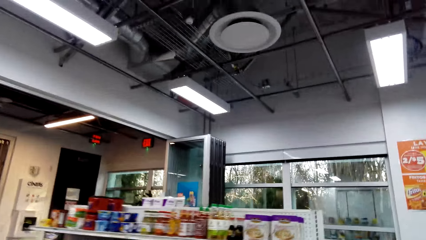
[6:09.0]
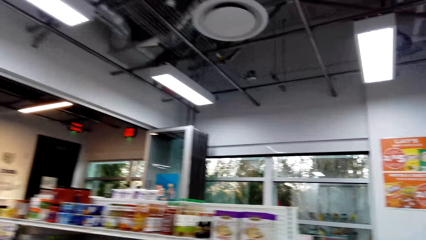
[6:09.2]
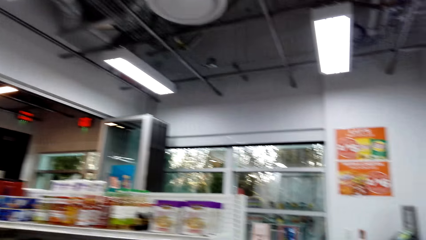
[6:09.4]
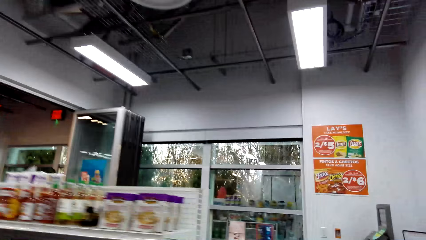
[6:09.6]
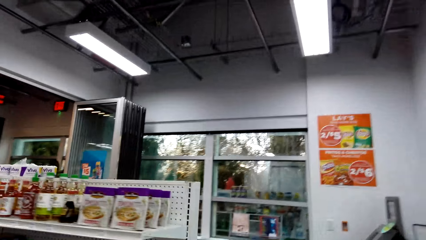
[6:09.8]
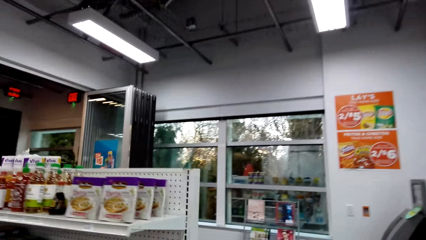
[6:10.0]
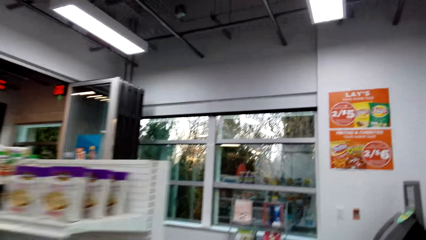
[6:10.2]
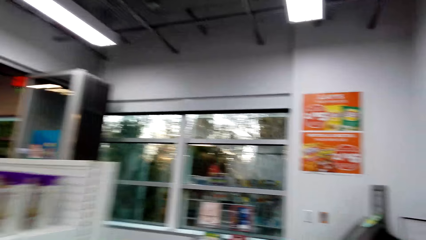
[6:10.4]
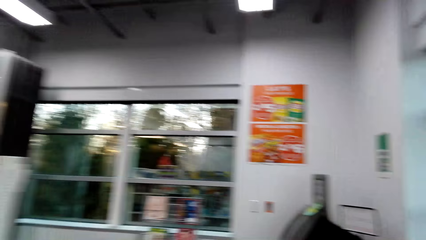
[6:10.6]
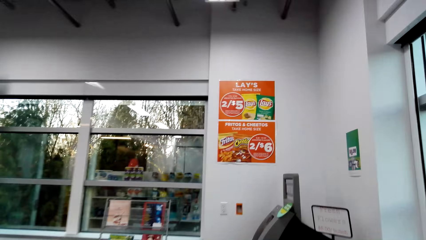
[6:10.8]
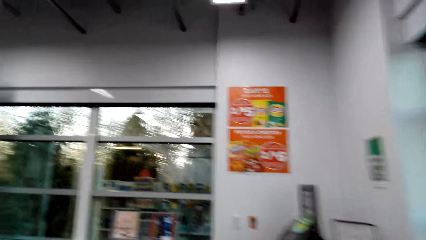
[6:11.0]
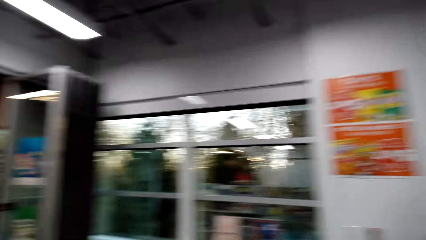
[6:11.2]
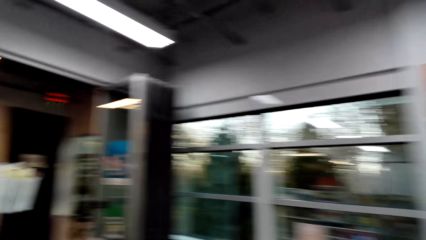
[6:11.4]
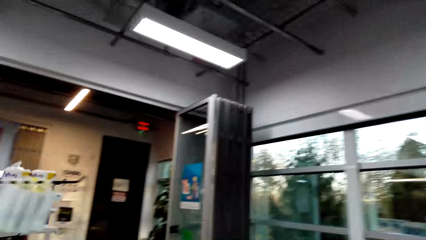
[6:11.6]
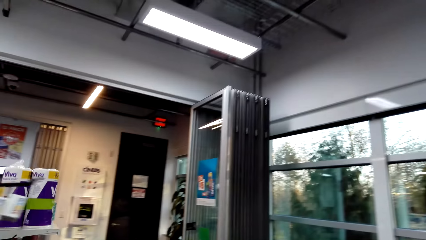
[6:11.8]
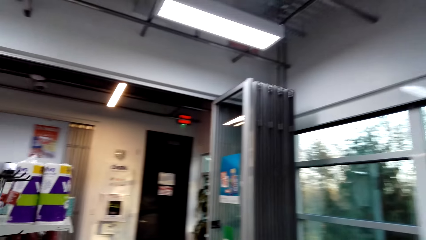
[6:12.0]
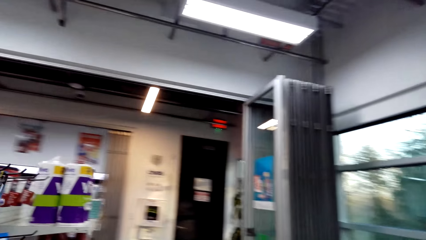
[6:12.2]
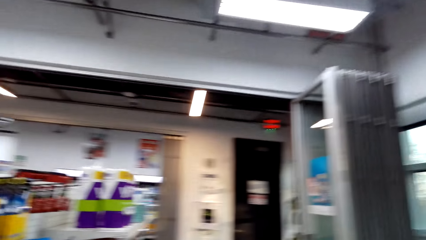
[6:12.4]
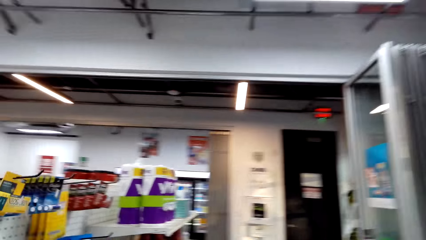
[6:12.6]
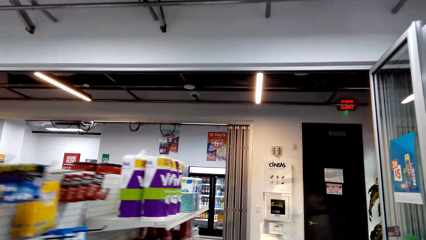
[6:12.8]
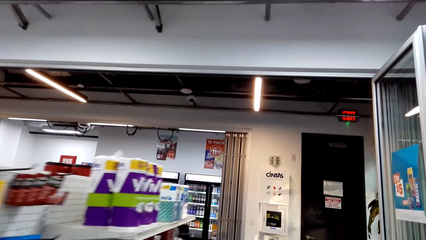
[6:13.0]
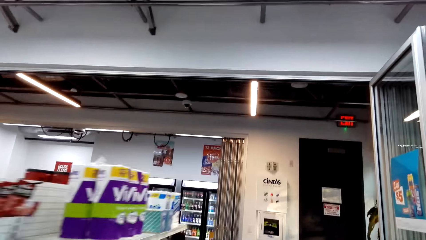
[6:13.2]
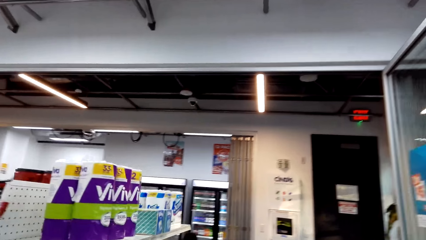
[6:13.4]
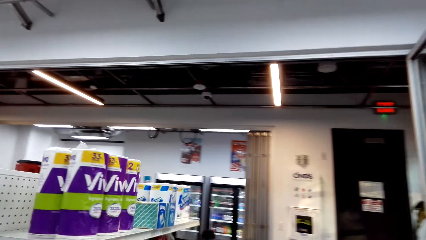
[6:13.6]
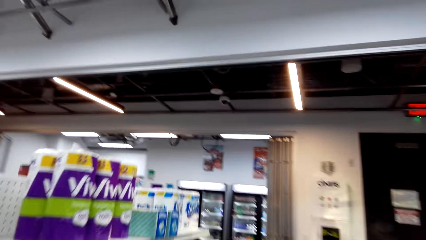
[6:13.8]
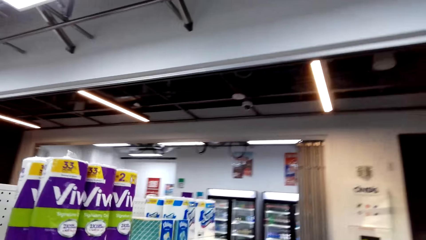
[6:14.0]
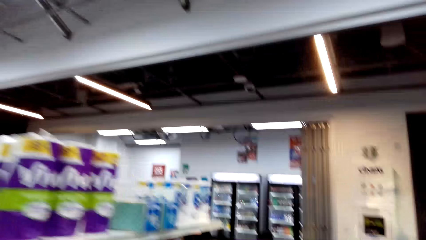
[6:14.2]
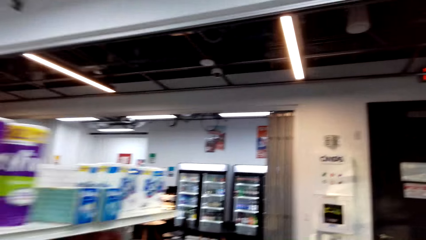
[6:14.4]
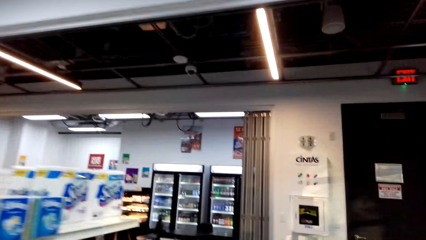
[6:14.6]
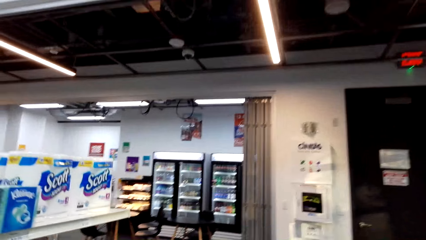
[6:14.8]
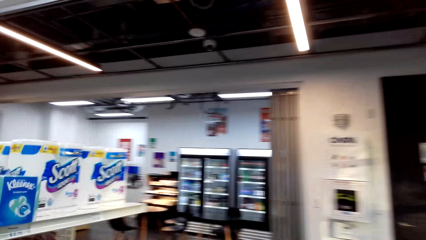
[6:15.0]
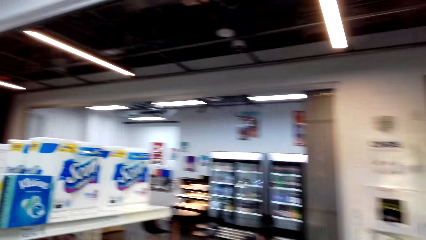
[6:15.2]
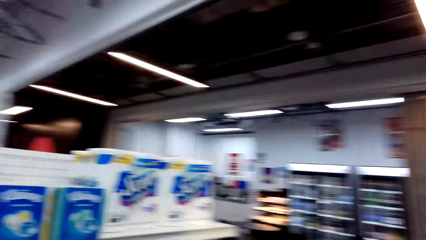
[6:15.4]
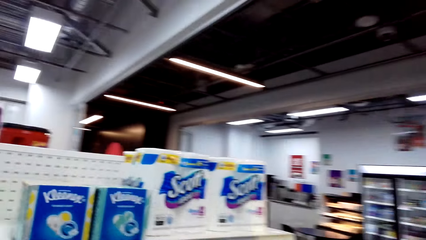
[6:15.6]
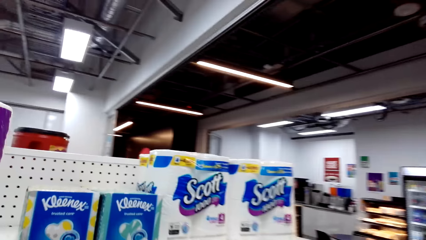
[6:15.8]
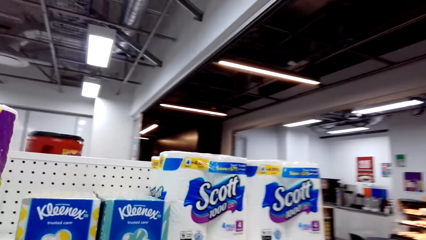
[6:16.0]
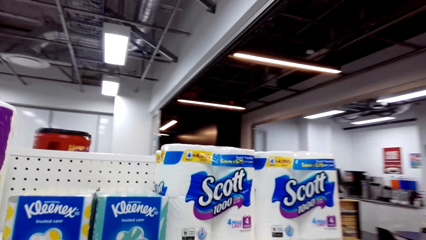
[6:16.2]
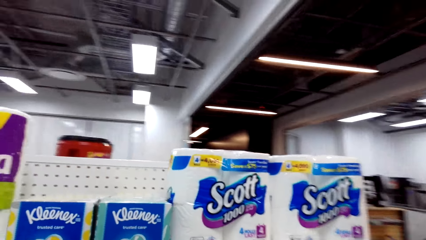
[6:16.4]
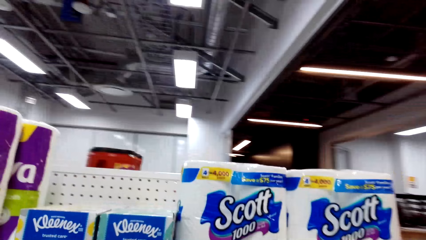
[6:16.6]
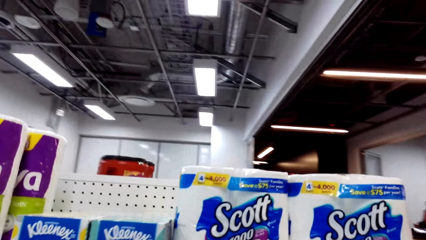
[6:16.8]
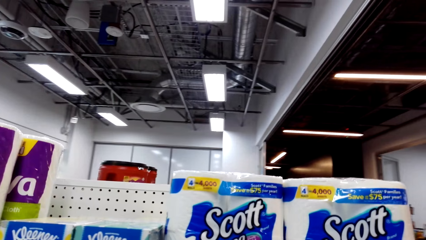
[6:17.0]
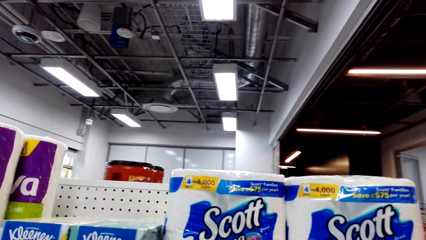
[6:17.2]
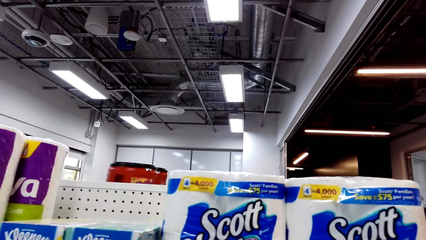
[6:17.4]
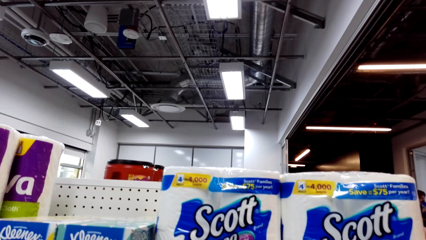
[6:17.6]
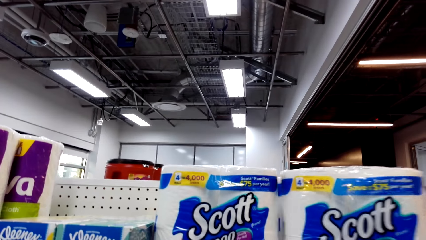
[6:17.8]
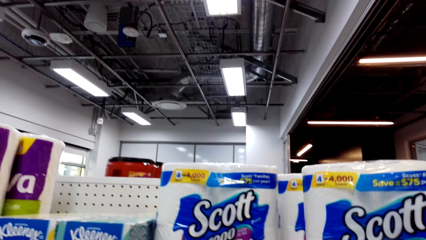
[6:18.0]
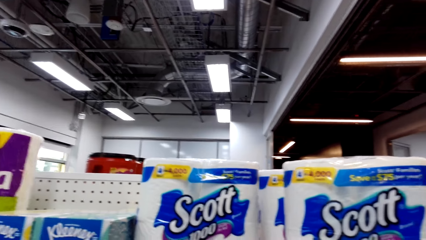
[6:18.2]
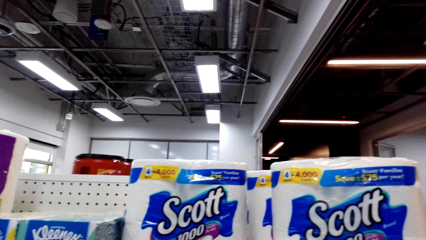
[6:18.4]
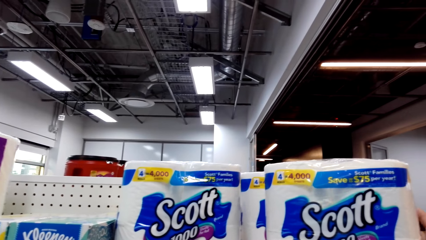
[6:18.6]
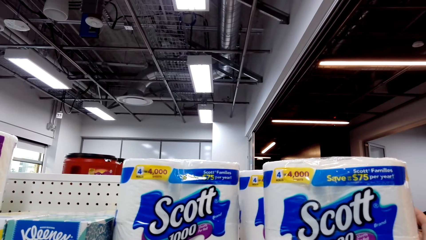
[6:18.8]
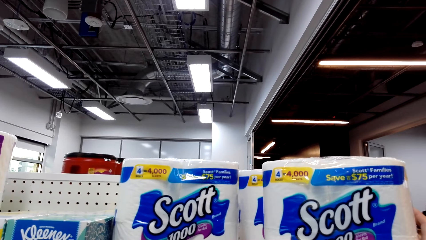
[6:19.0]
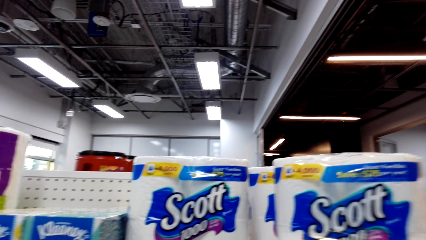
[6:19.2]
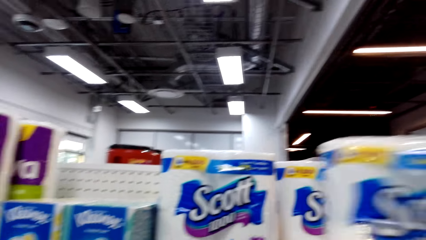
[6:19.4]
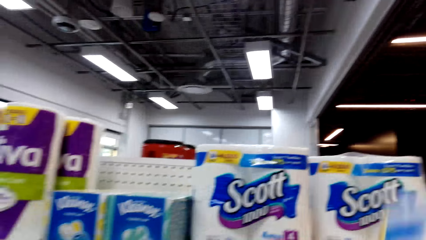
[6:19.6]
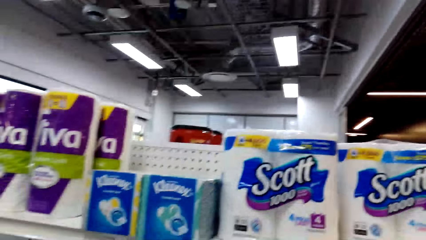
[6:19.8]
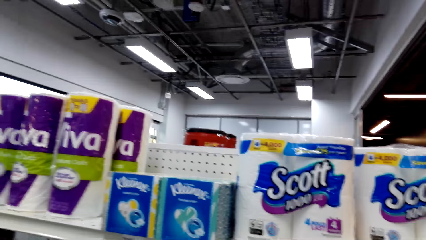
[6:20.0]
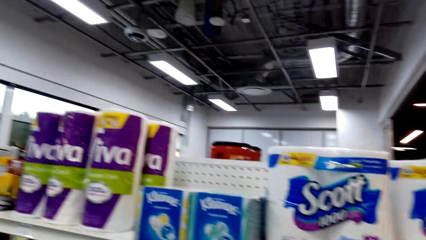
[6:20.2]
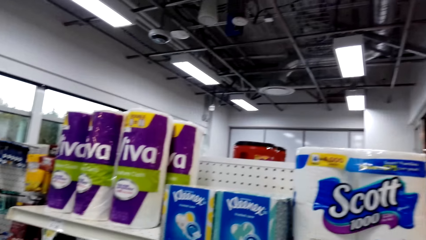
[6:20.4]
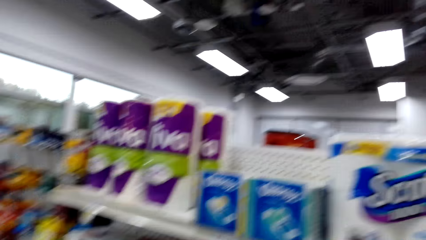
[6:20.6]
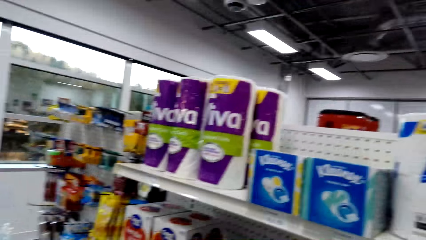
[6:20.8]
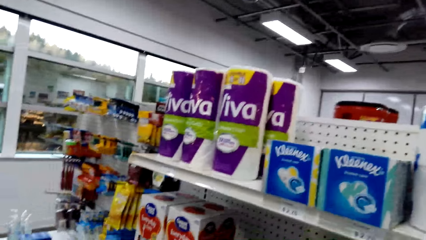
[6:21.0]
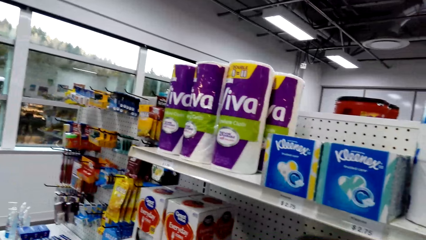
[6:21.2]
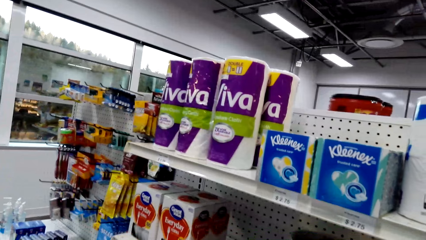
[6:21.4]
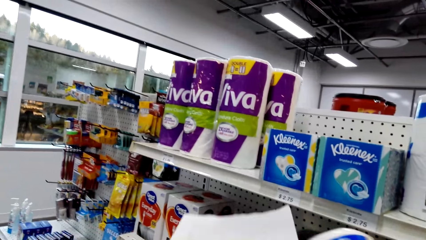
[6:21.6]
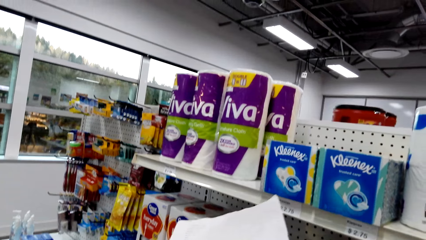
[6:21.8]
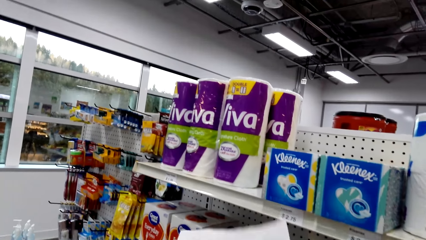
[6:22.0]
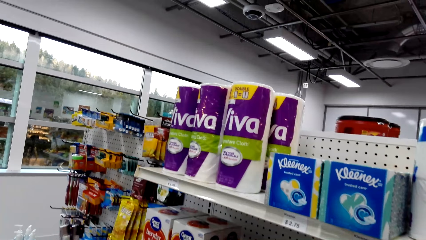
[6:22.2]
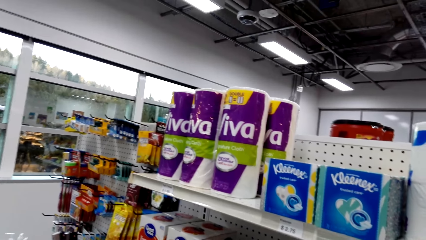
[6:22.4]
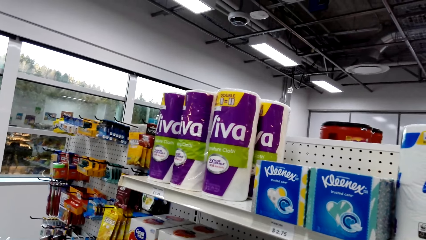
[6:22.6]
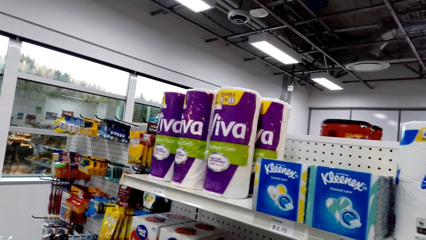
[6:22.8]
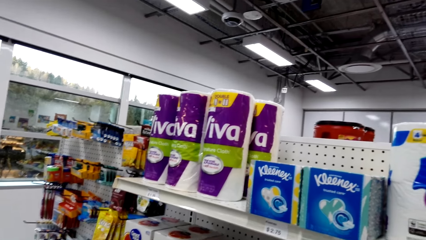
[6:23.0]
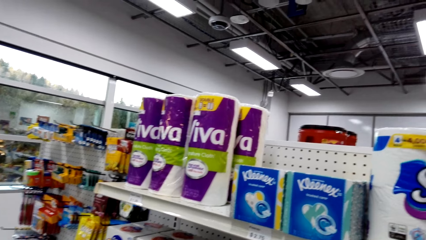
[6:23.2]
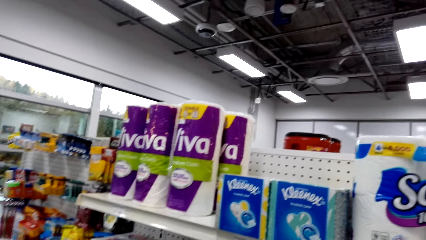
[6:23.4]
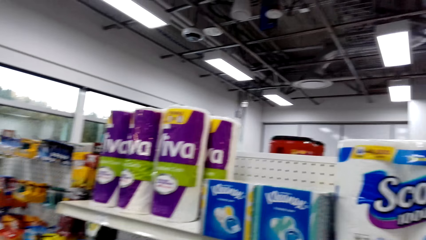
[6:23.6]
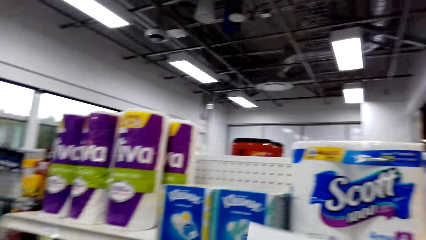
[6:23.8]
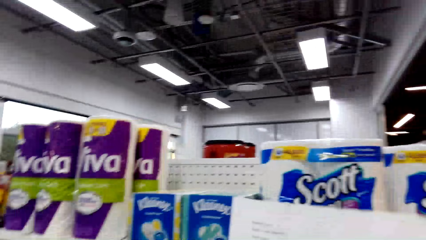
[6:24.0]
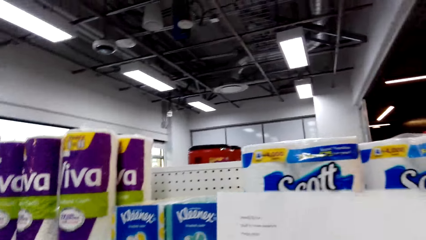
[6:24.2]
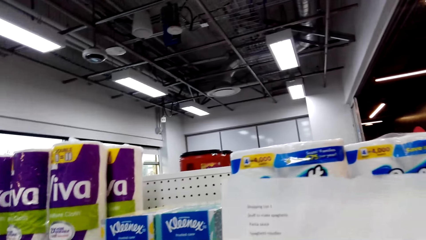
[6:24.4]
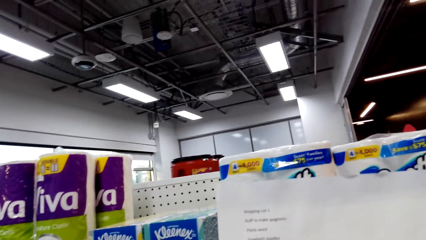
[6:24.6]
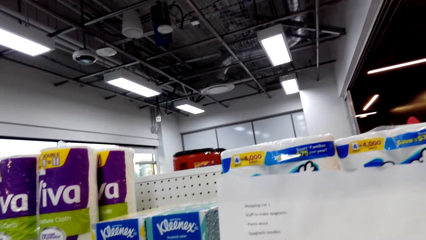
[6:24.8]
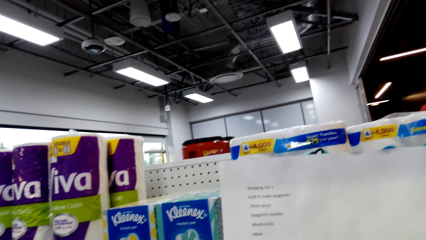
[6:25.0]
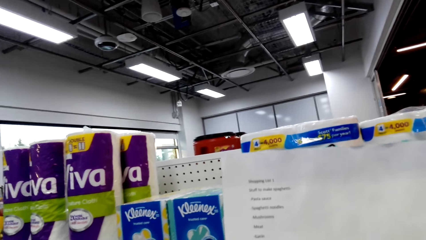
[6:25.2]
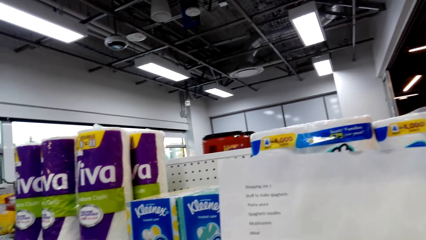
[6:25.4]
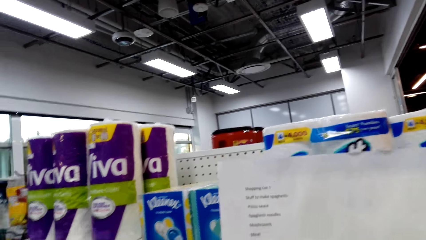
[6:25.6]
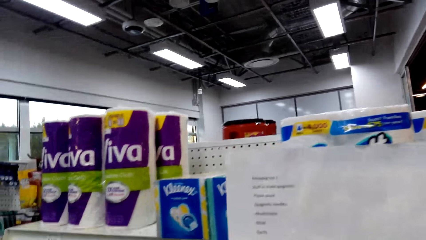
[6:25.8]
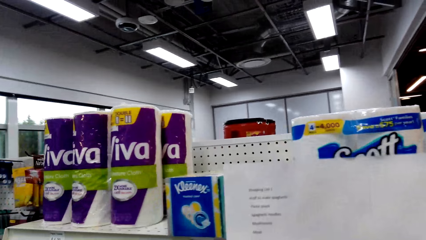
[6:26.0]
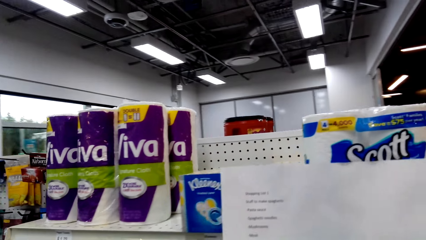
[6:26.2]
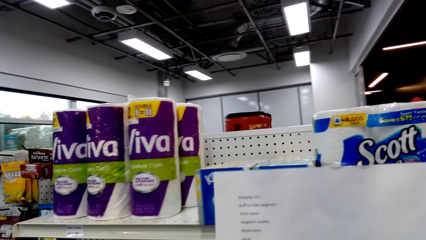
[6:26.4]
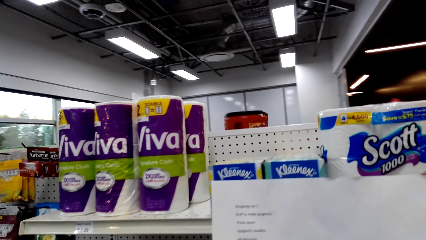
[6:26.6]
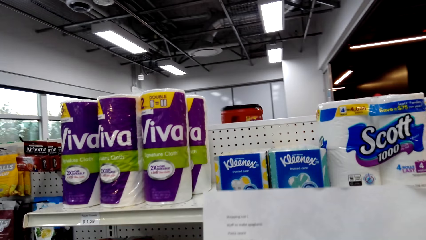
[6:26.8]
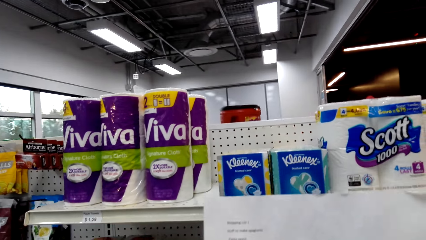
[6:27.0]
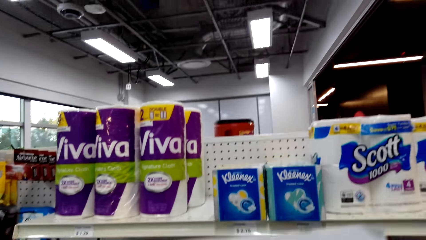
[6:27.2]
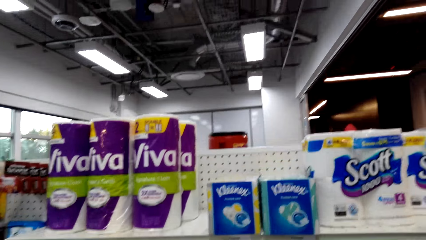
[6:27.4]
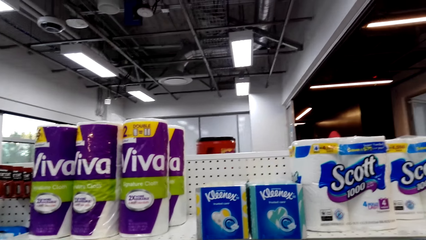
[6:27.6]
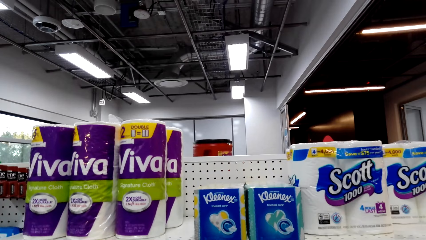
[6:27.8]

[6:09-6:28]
The camera wearer moves the tissue on the shelf. They pick the pack of serviettes. They drop the pack of serviettes in the shopping basket. They read the shopping list.
